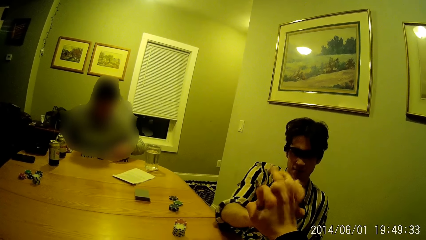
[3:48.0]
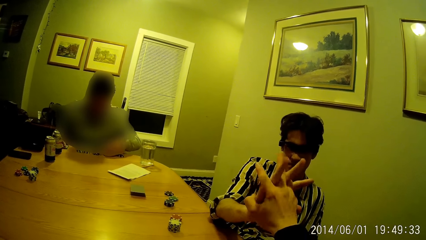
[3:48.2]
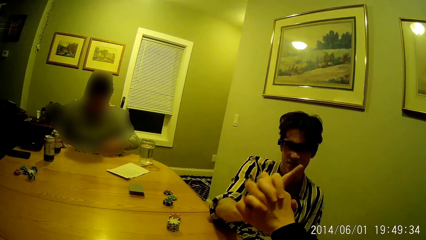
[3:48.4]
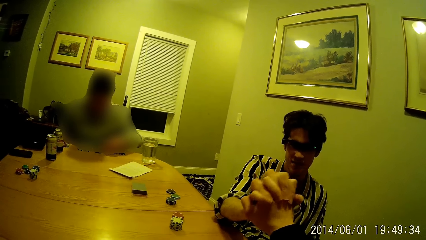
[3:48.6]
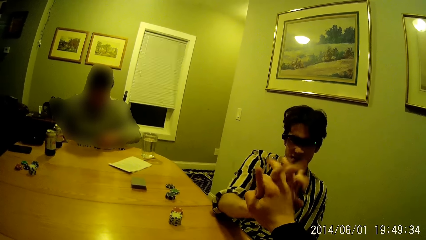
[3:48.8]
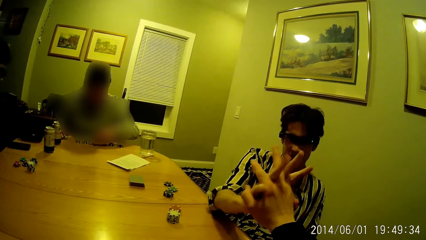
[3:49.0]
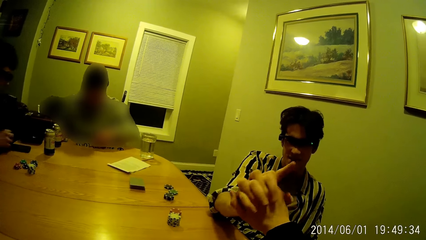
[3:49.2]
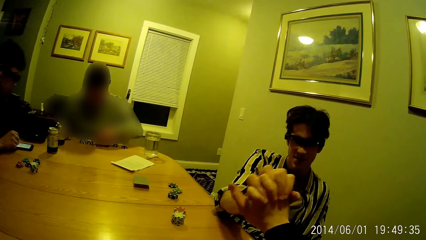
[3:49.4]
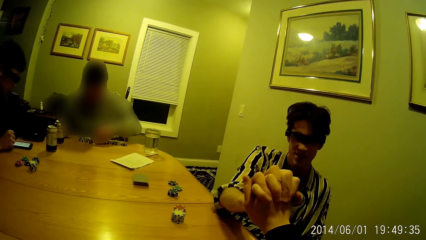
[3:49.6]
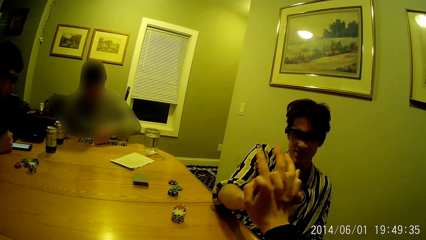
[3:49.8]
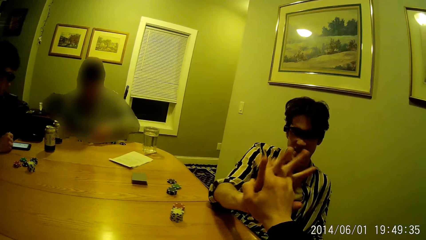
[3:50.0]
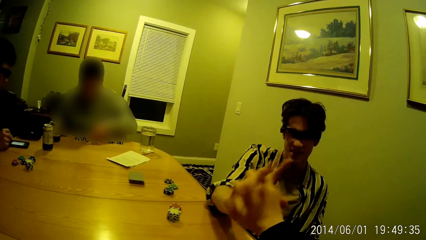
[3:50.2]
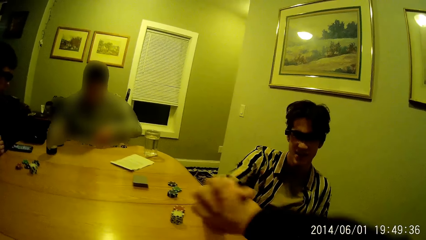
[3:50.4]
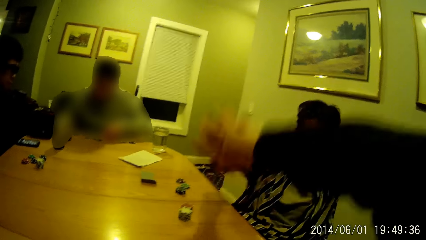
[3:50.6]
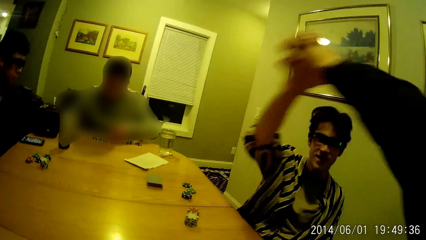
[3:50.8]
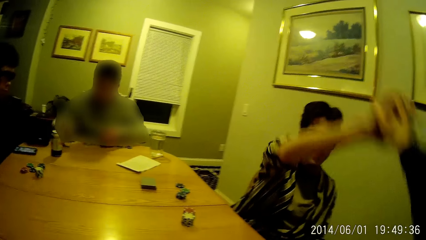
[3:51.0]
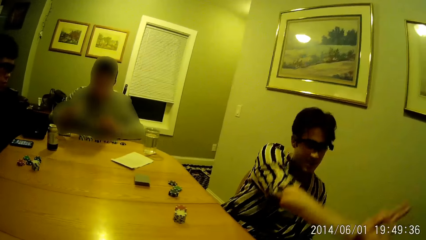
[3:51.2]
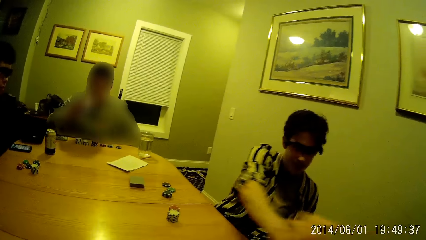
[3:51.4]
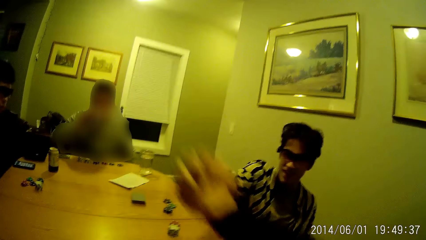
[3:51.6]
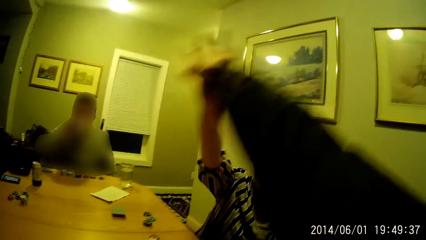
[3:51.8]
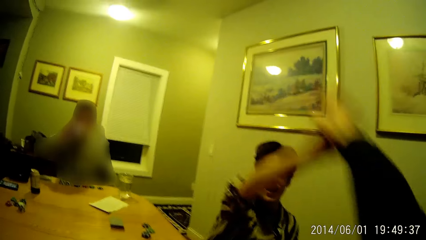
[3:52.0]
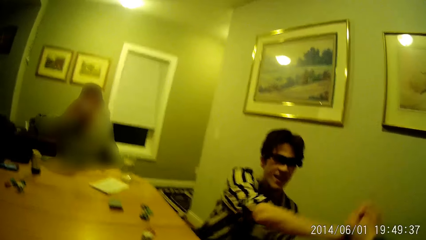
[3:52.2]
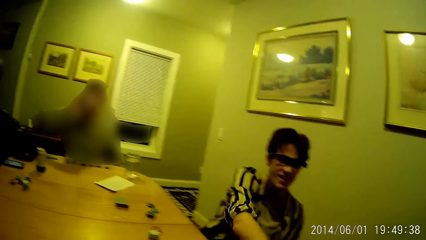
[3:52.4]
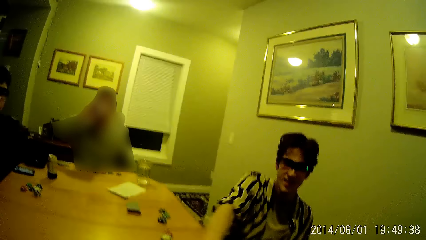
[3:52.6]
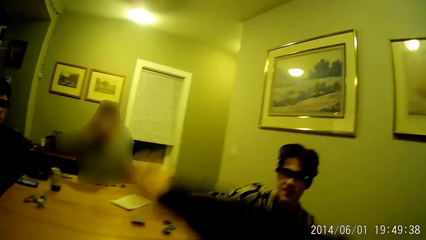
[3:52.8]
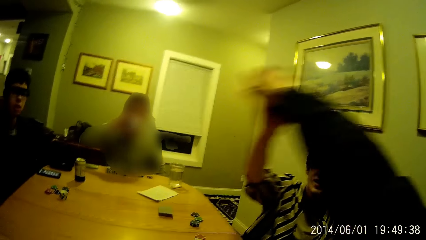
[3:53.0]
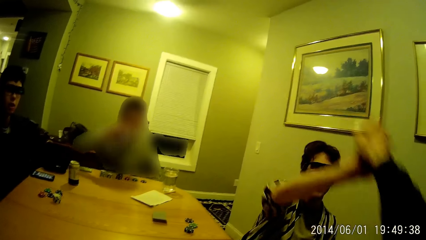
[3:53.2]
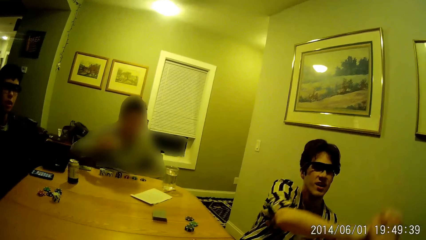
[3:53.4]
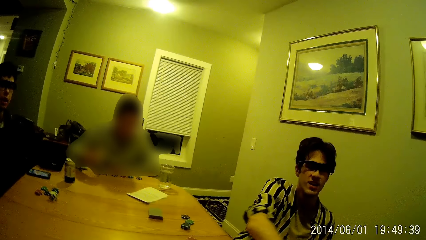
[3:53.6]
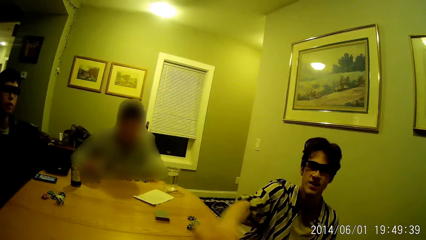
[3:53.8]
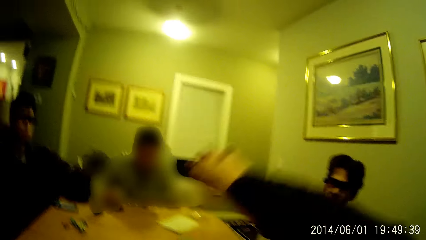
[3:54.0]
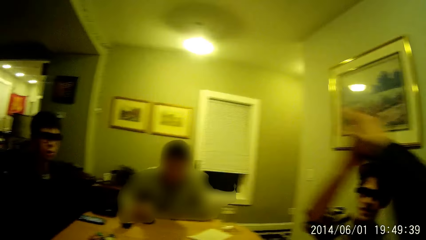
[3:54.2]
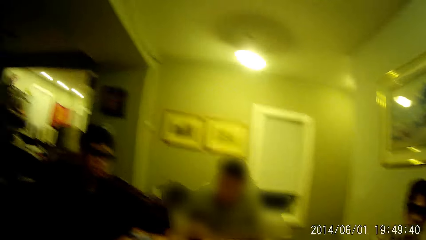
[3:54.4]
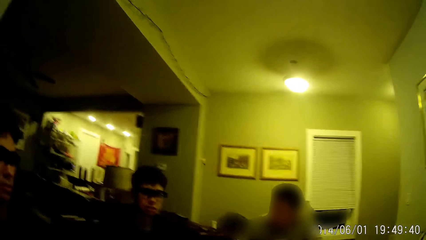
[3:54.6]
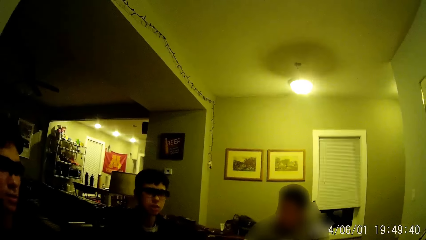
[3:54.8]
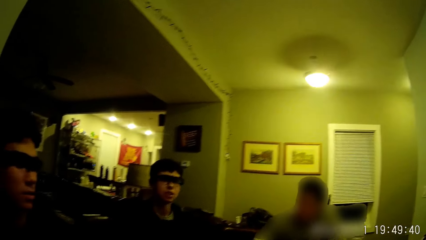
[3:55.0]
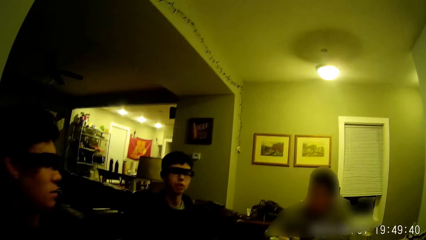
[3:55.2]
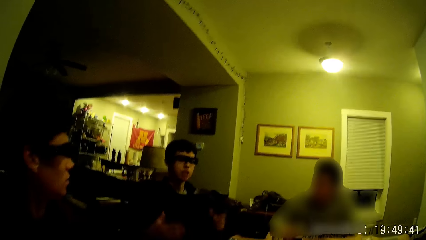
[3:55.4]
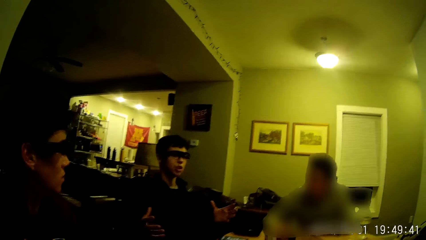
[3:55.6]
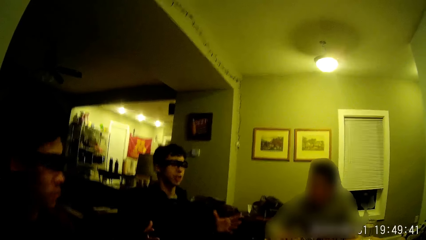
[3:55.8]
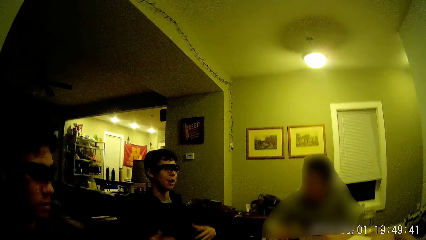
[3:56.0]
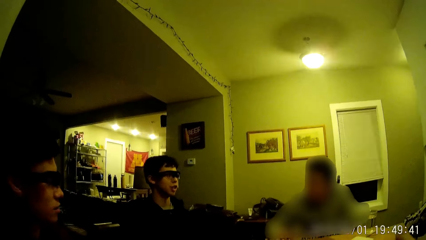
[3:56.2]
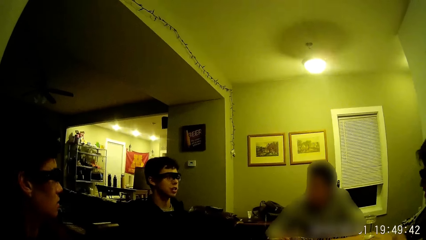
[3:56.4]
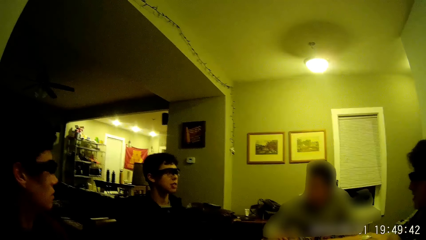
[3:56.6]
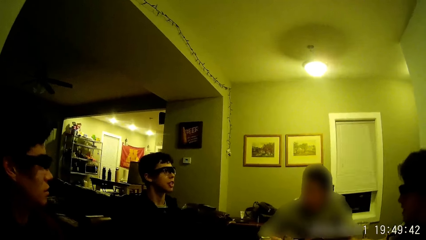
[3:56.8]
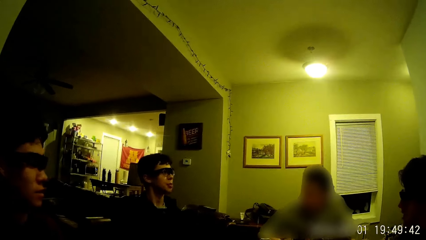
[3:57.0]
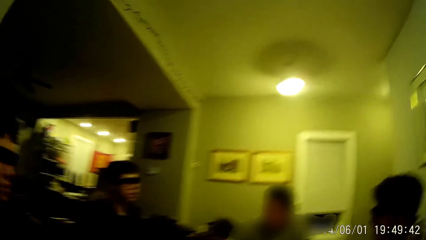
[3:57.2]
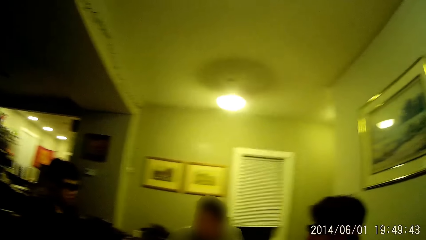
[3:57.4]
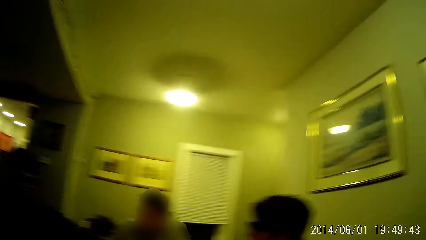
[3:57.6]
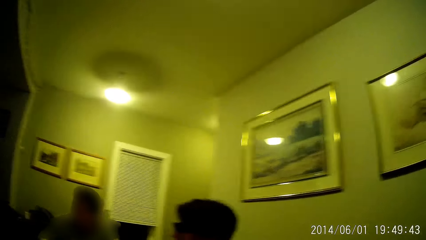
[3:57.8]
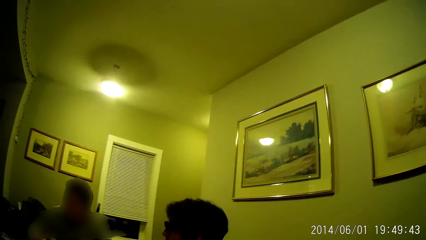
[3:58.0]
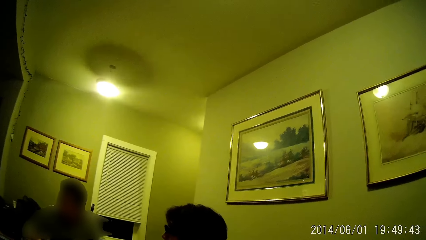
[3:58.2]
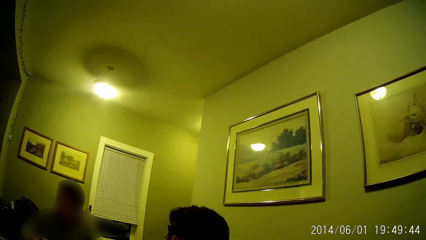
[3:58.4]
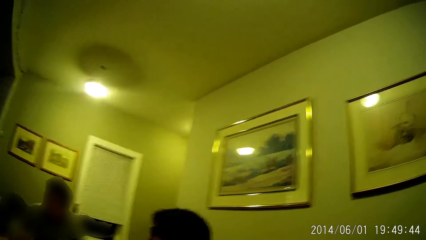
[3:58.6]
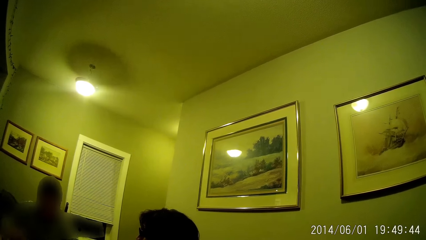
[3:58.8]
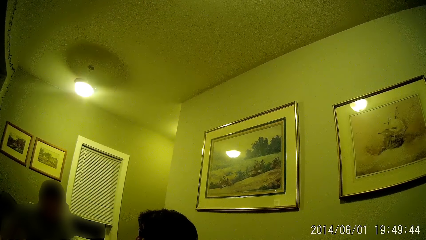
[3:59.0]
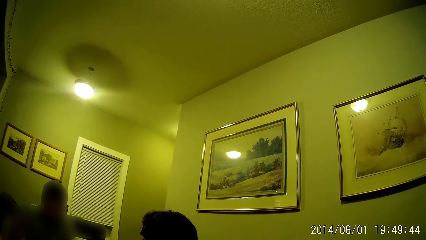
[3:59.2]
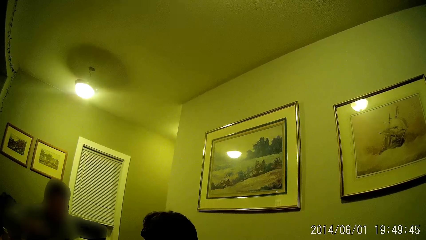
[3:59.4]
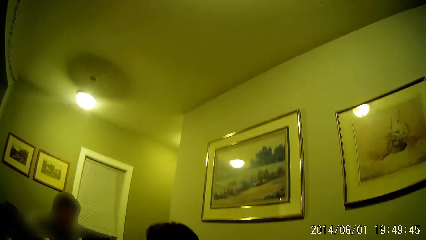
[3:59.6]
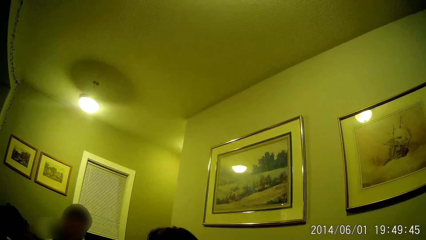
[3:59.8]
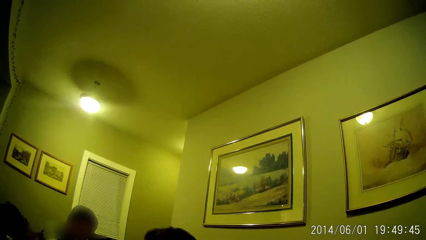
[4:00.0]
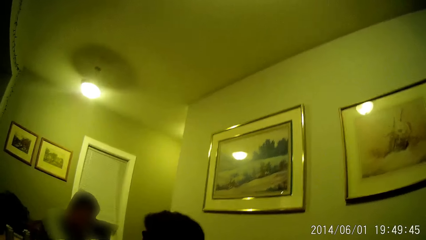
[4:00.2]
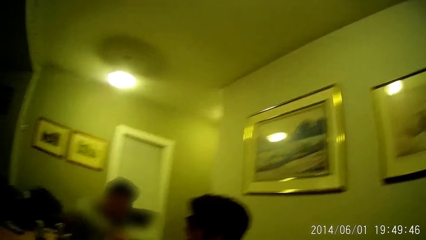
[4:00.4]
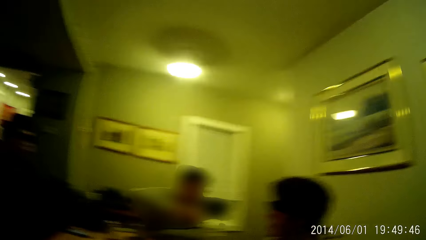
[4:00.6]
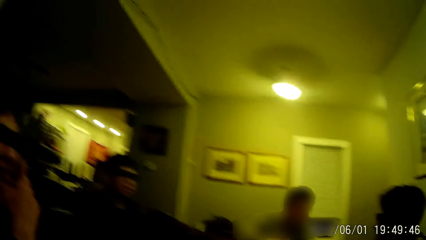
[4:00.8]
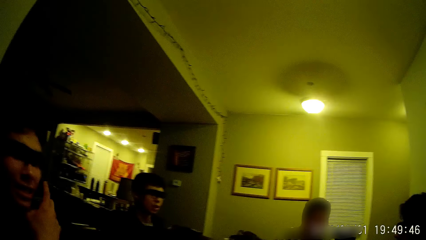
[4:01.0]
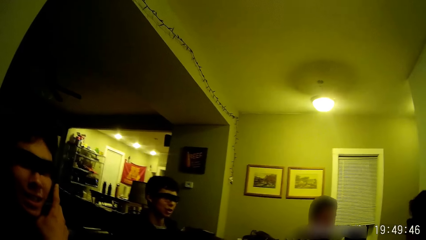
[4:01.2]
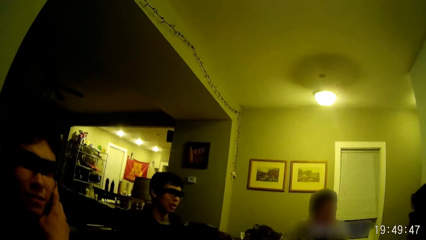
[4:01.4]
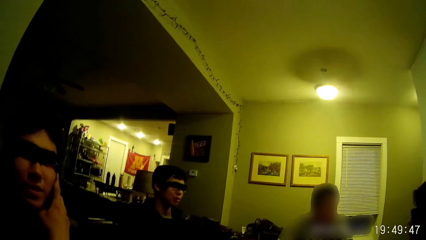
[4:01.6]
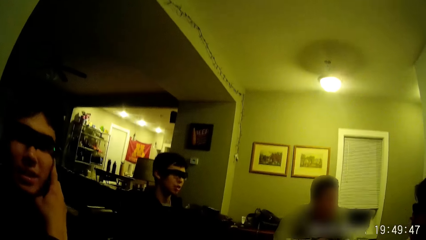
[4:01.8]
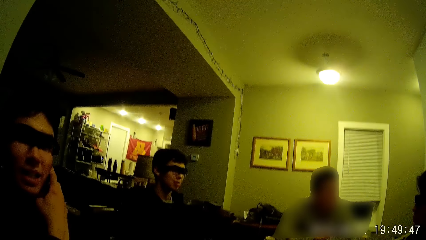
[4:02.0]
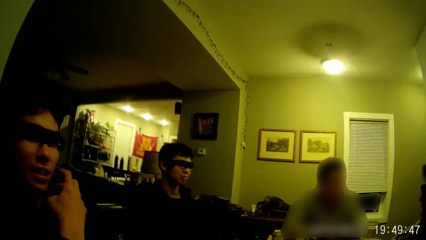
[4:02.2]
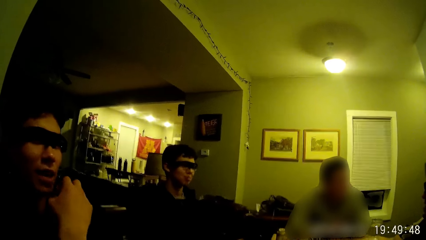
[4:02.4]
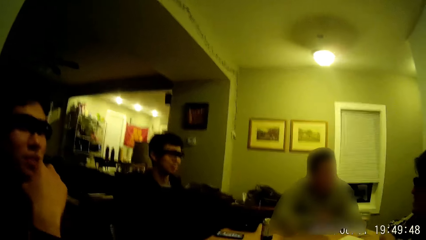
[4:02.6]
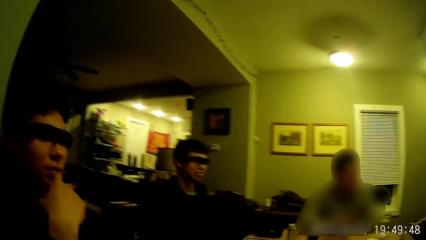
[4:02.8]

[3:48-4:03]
A man operates the phone with his right hand. Another man drinks from his canned drink with his right hand. The second man drops the canned drink in his right hand. The camera wearer converses with the people at the table. The second man reaches for the table with his right hand. A third man touches his face with his right hand.
